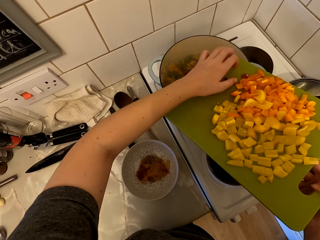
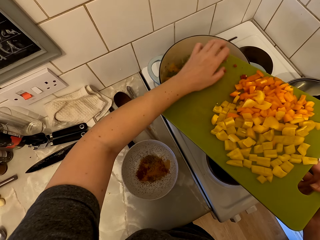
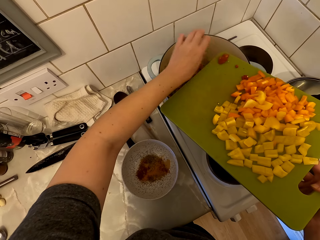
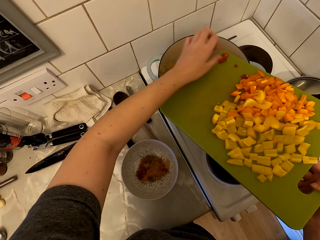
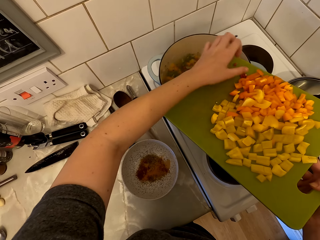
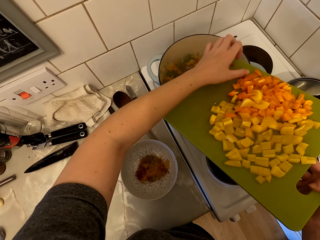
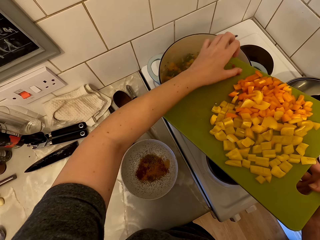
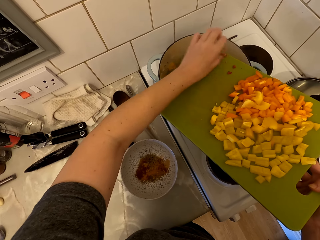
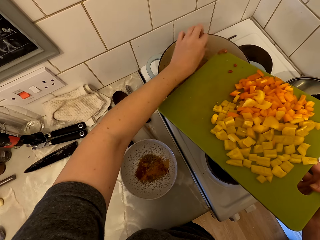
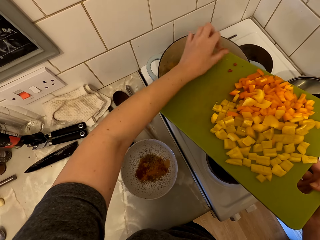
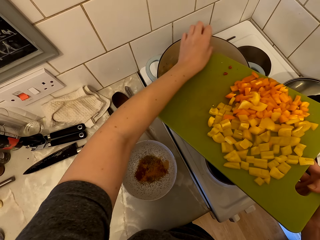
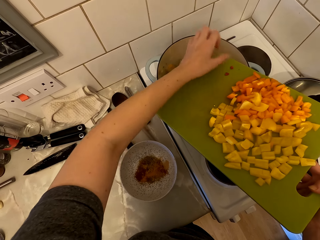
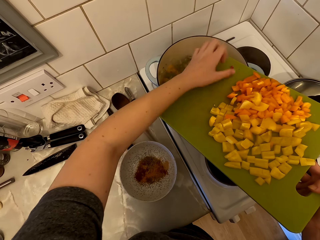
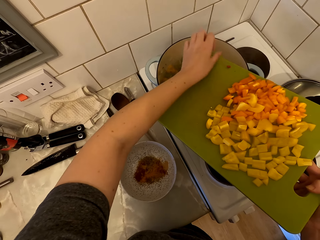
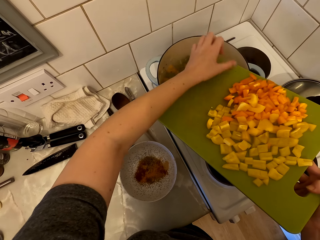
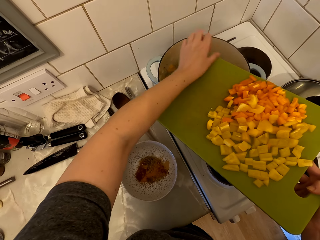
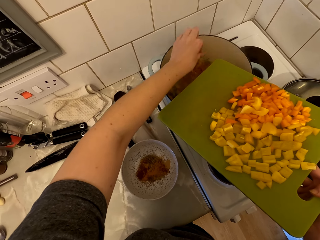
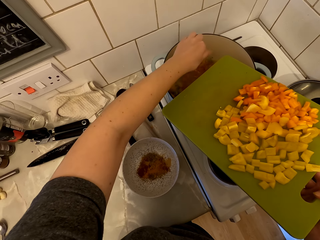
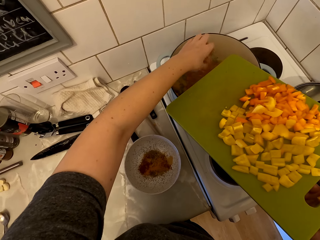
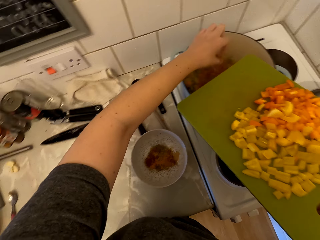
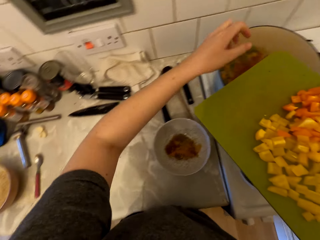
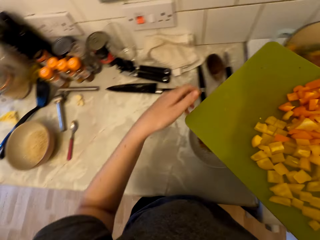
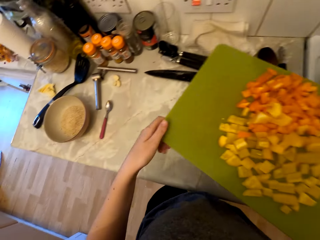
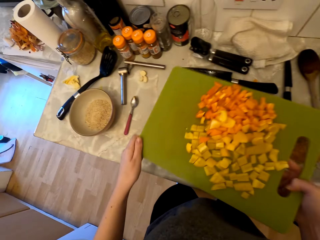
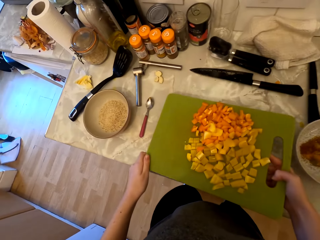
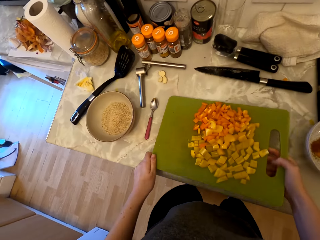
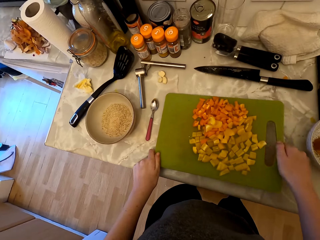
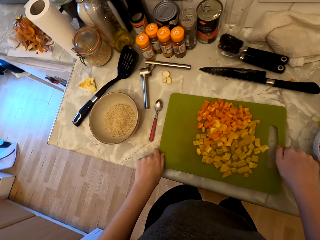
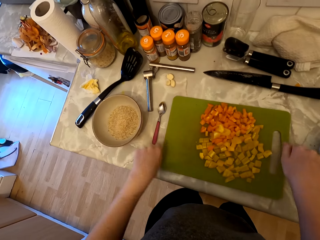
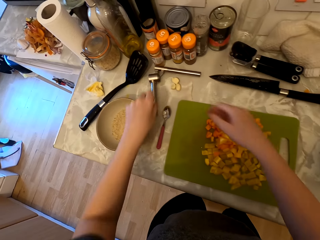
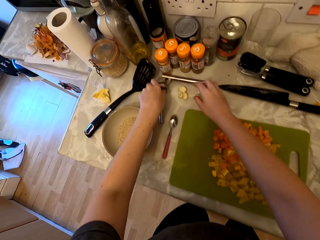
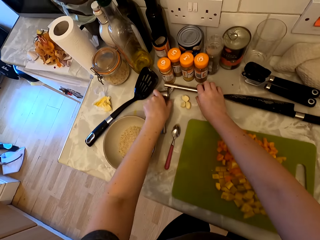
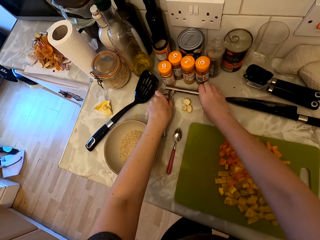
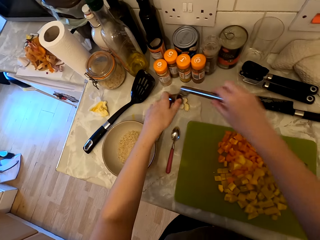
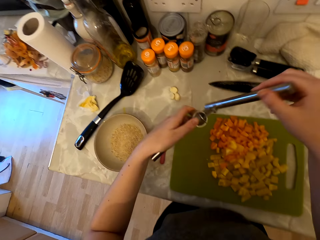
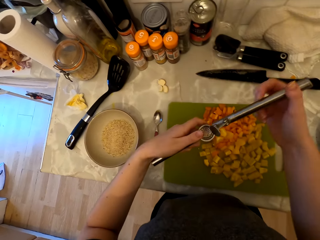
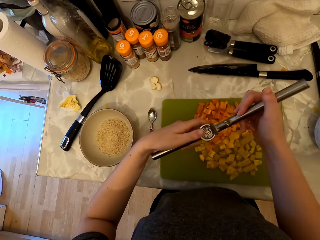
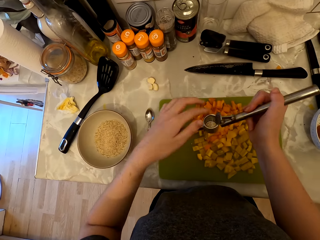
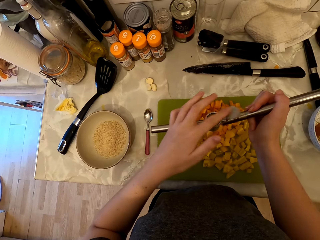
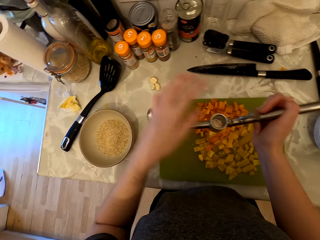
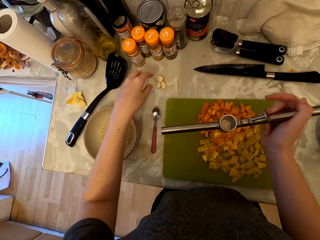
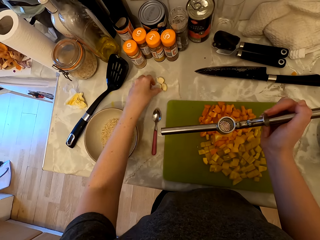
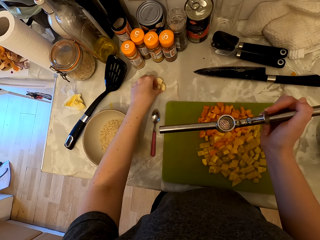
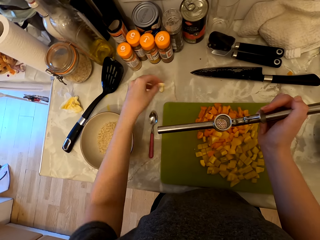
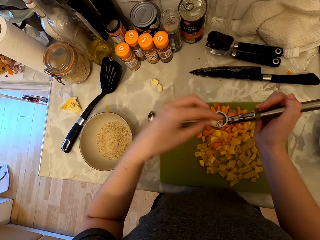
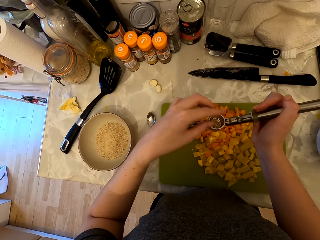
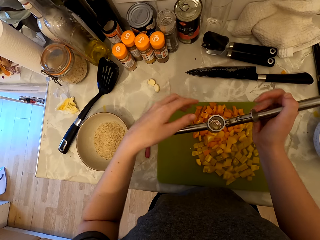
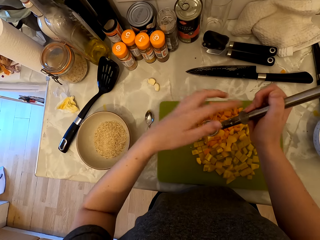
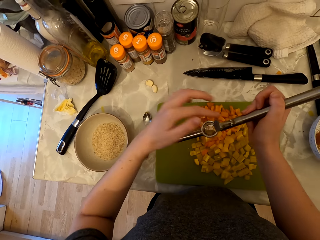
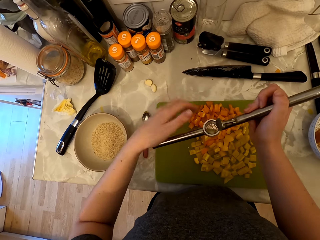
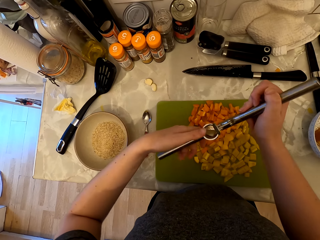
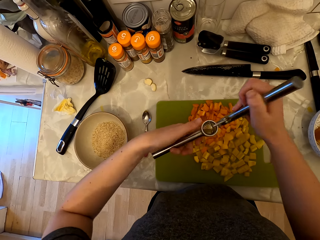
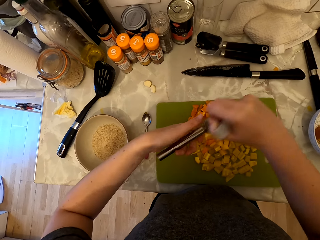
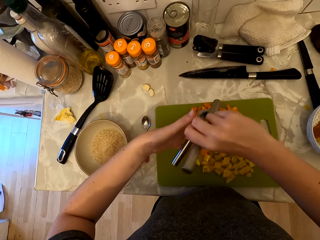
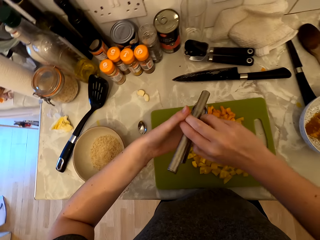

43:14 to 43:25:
The camera wearer places the tray on the counter. They take up the garlic crusher. They pick up the garlic. They place the garlic in the crusher.

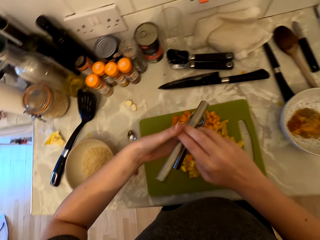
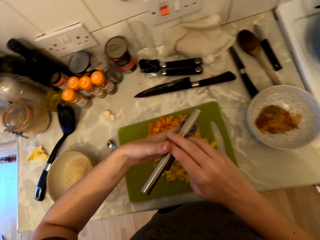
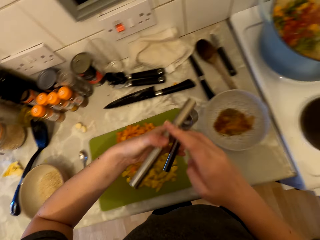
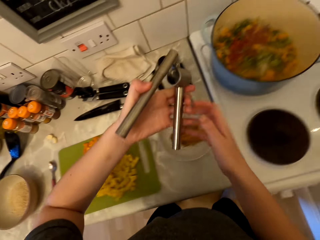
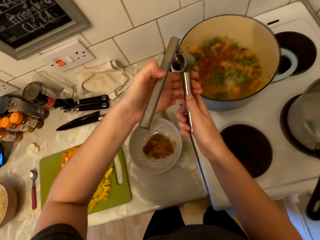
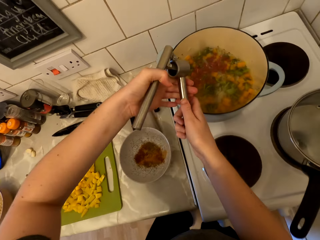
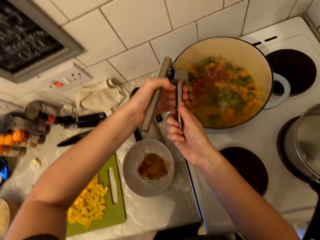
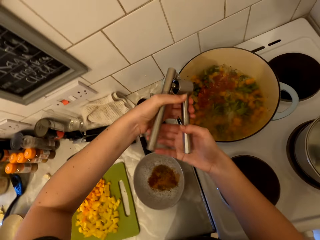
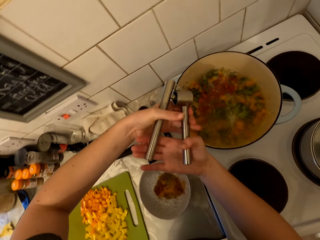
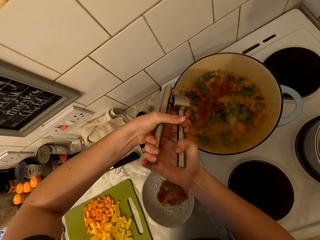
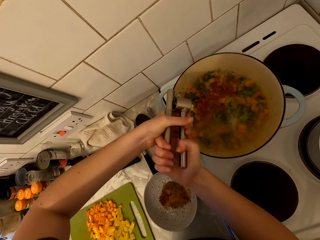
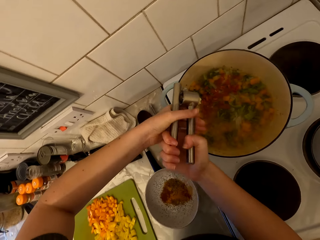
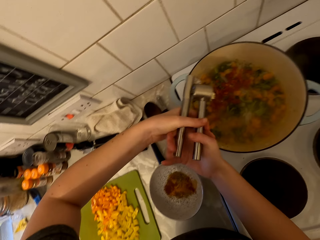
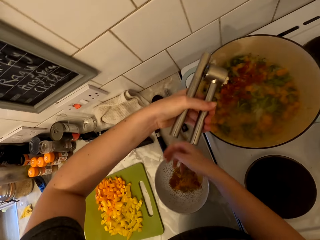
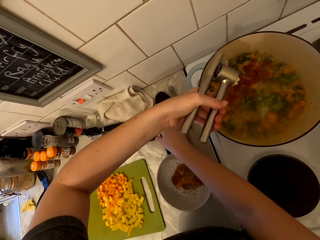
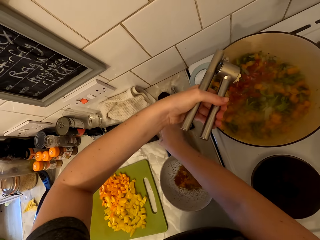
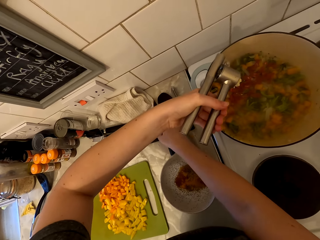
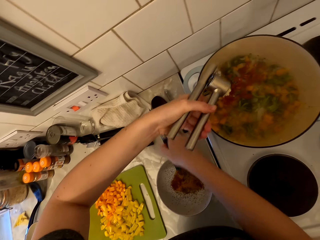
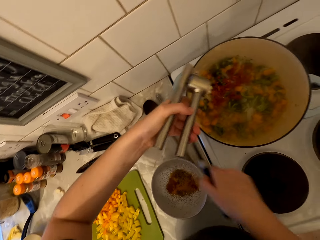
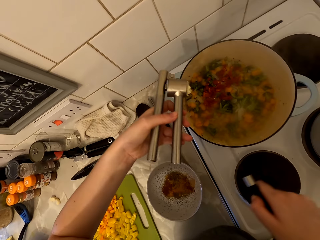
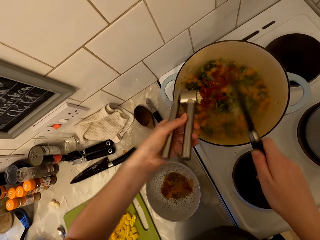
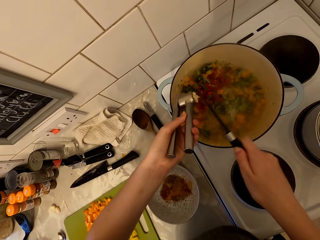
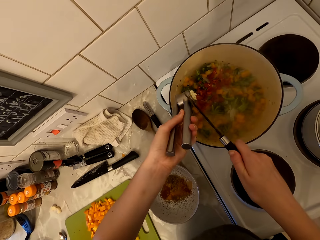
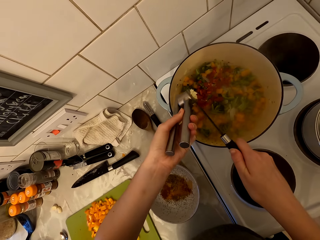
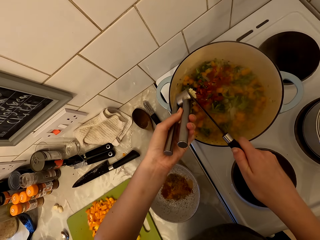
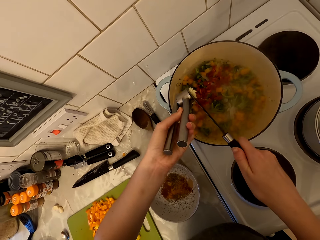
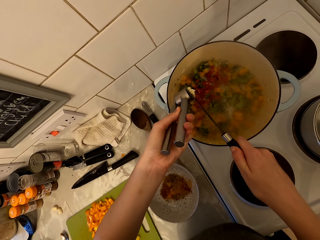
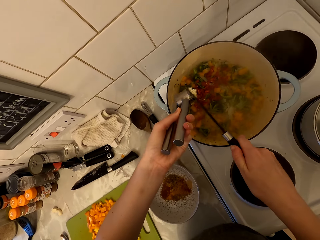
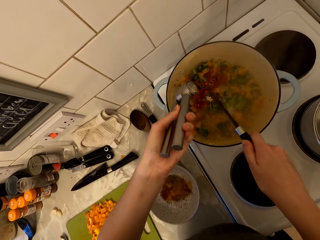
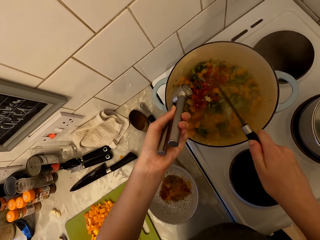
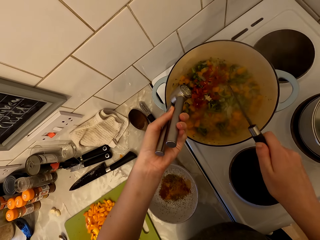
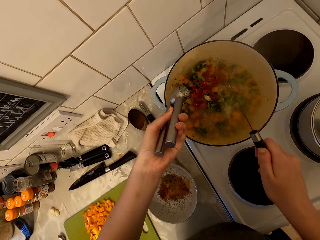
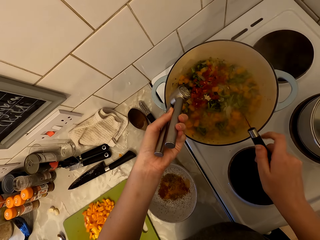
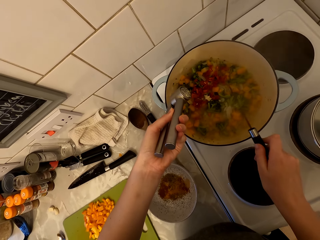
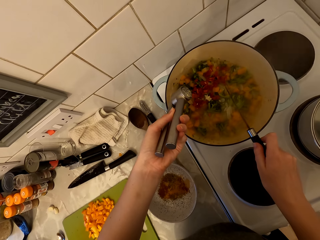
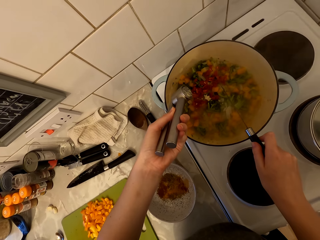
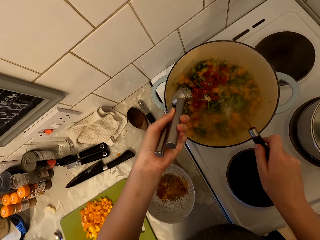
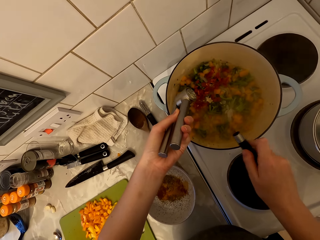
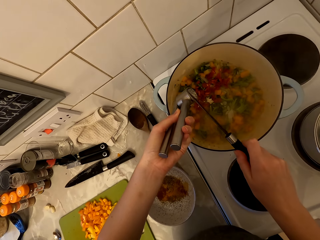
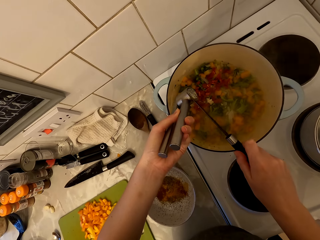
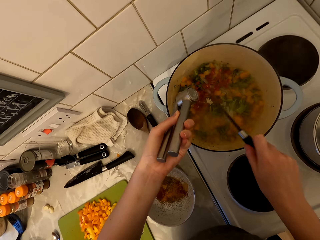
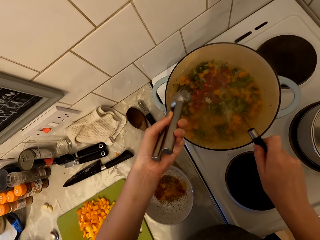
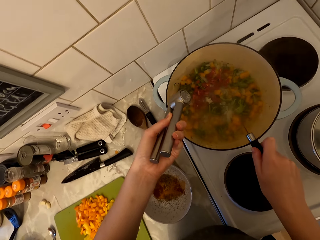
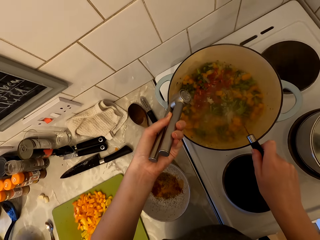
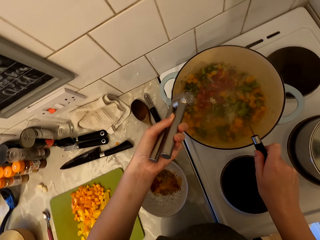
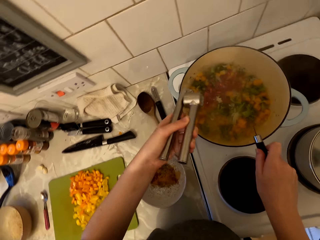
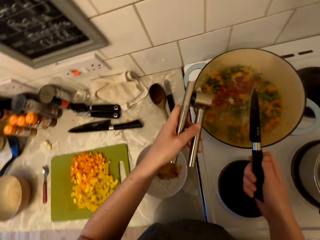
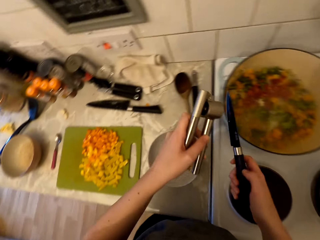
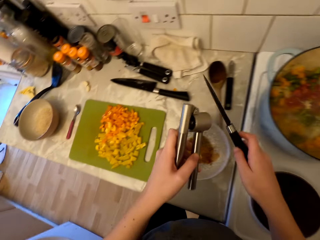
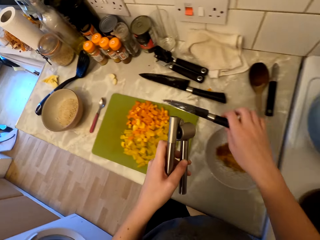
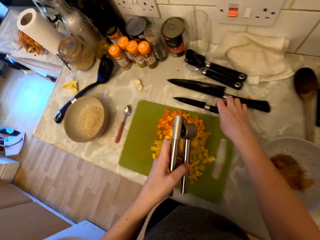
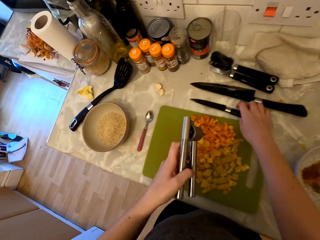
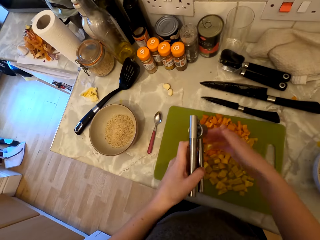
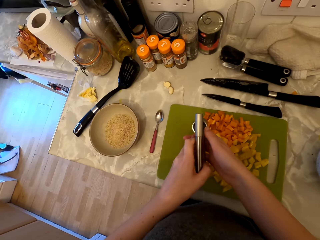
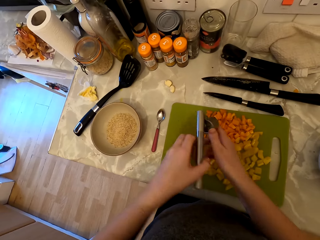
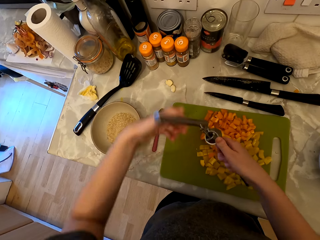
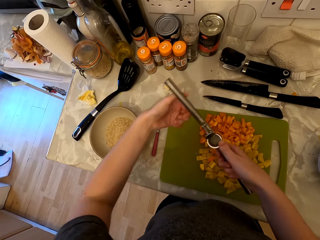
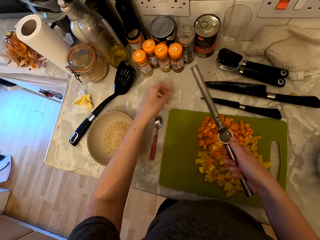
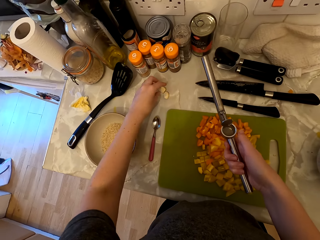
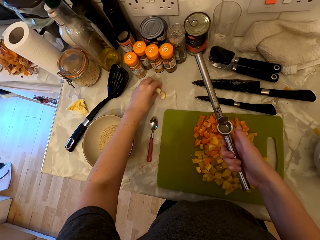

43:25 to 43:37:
The camera wearer crushes the garlic over the saucepan. They put the garlic in the food. They pick up the knife. They scoop the garlic into the saucepan with the knife. They hit the knife on the cooking pot. They place the knife on the counter. They open the garlic crusher.
